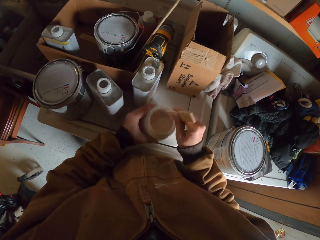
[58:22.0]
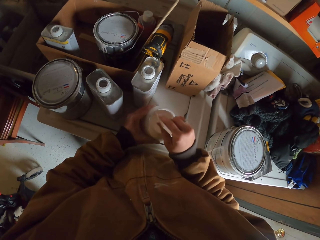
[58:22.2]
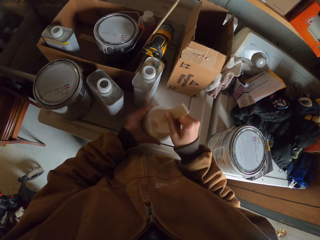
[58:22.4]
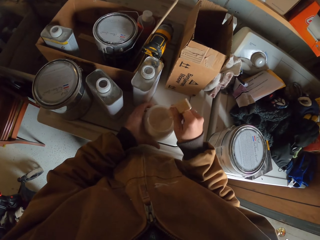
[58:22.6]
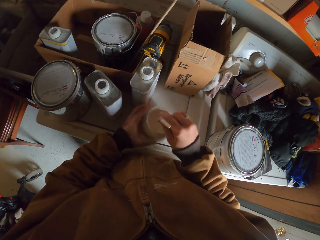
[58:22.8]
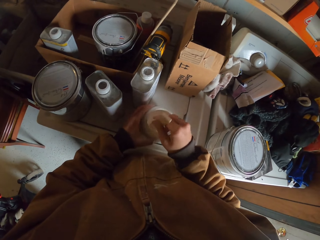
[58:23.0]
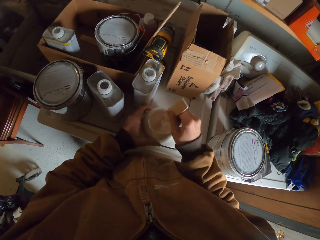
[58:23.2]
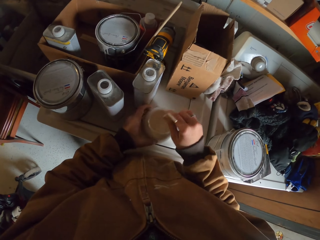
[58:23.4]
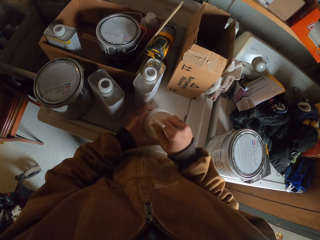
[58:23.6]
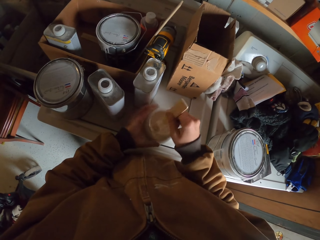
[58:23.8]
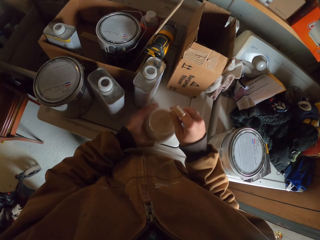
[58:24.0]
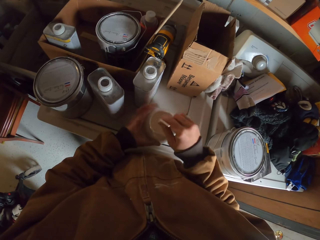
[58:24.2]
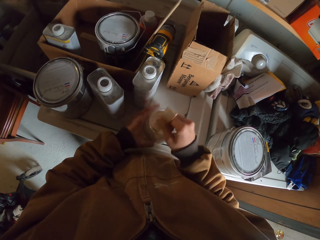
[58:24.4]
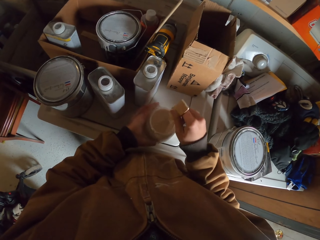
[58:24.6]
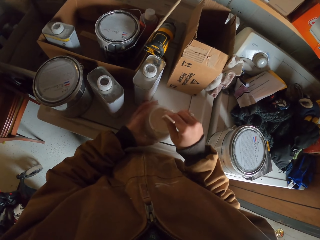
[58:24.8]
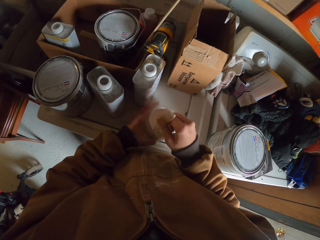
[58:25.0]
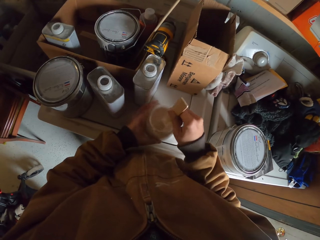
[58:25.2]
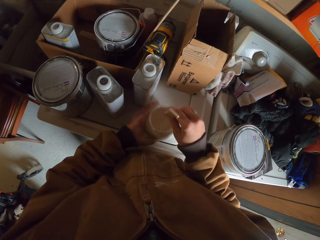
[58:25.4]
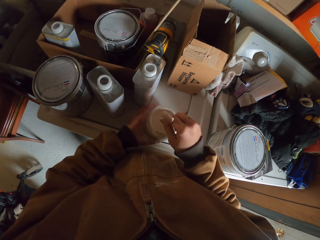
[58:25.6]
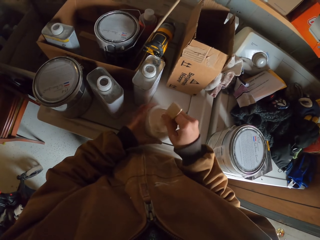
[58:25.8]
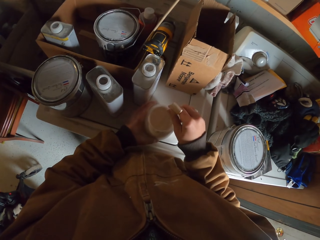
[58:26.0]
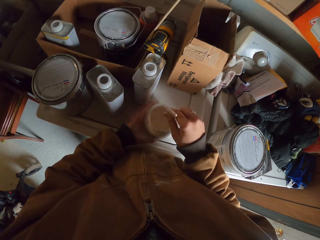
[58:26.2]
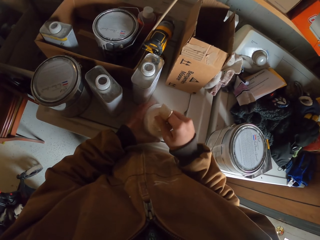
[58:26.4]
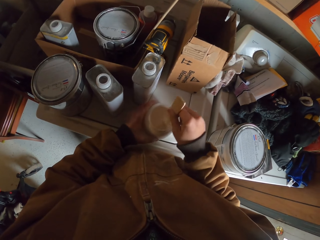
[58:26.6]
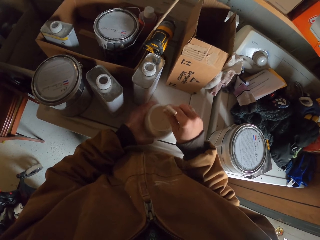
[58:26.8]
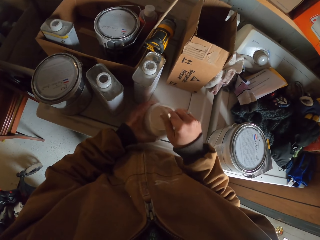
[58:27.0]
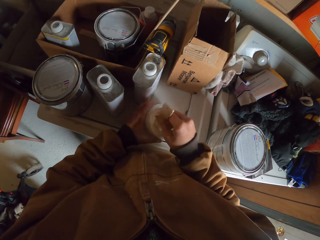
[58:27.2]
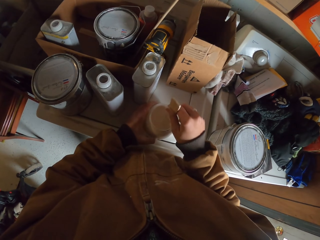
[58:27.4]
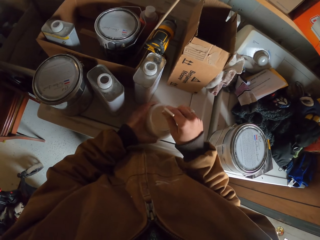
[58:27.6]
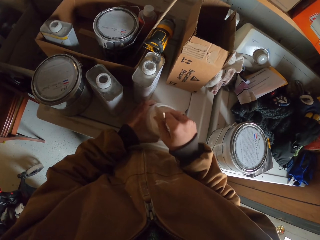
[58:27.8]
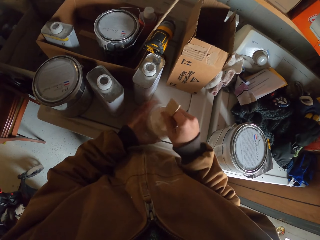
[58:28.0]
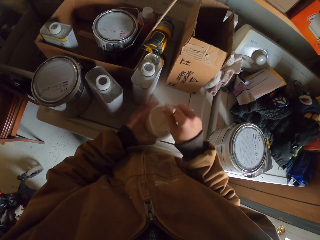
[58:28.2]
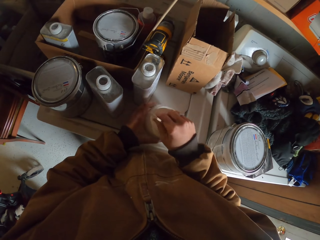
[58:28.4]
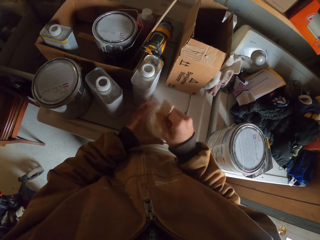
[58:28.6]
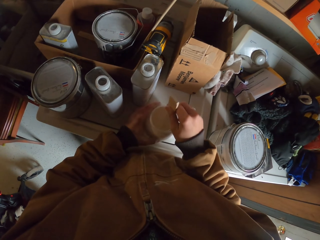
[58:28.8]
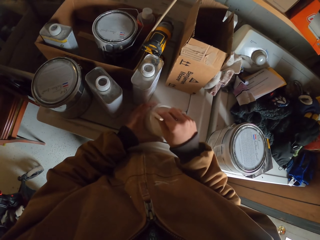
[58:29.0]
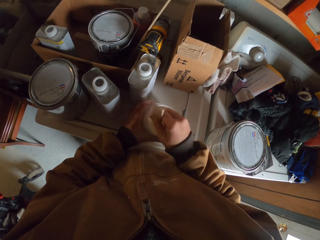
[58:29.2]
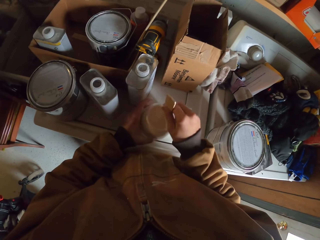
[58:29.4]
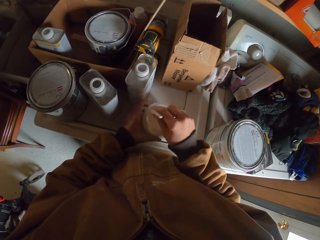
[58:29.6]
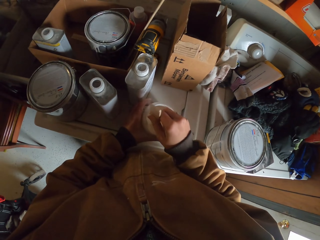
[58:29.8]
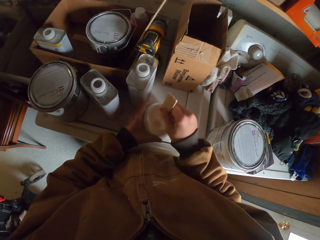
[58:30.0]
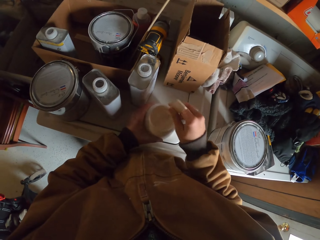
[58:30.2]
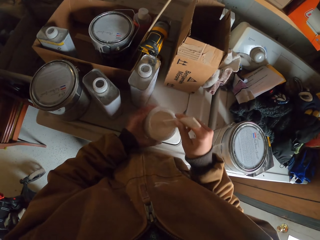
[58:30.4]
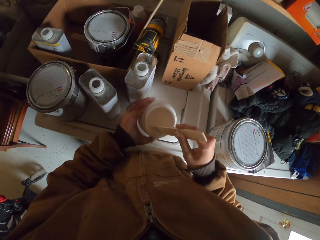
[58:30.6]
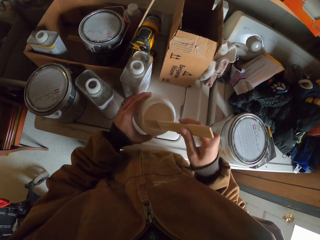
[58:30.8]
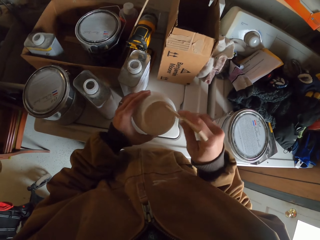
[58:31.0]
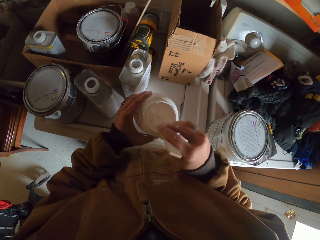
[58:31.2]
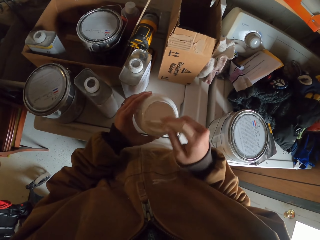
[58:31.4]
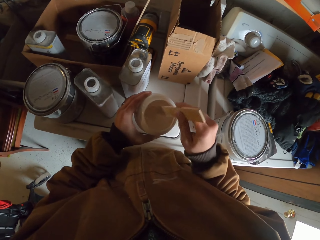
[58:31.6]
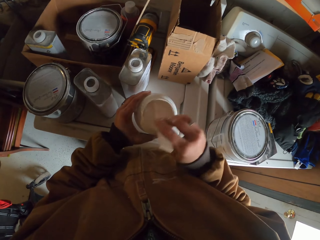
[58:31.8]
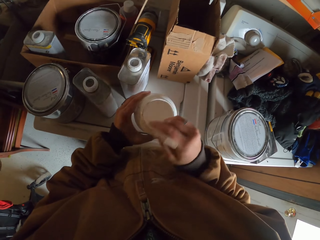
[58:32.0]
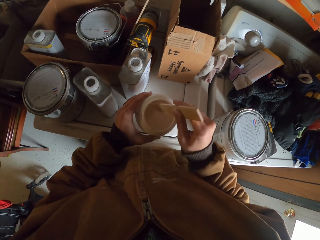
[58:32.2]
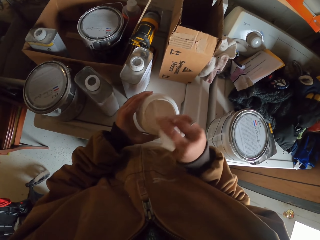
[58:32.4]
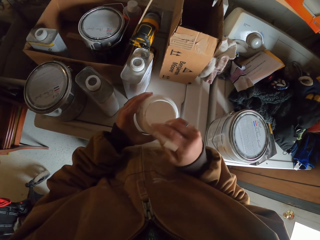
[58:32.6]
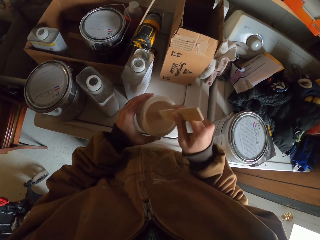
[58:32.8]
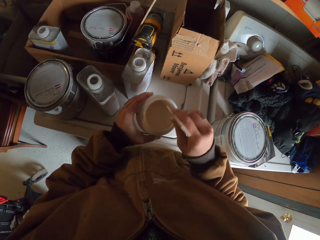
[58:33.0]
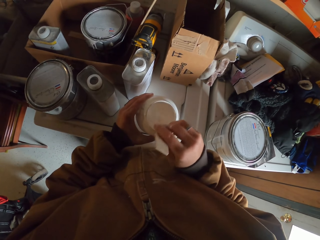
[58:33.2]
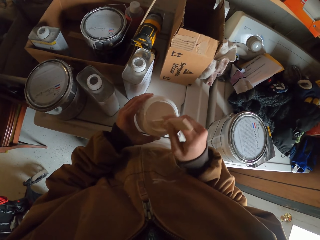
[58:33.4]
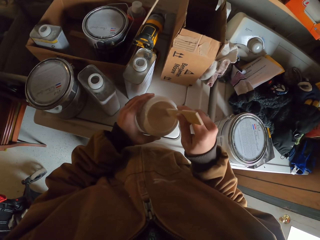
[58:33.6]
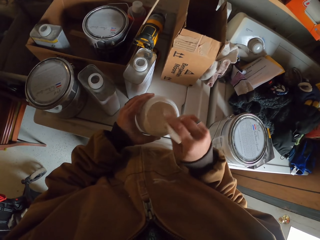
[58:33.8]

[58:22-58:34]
The camera wearer holds the container with his left hand. He mixes the paint in the container using a stick in his right hand. He lifts the container from the table with his left hand.

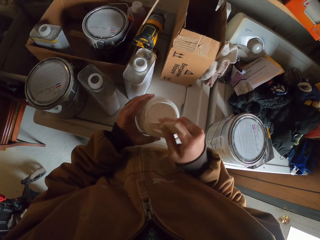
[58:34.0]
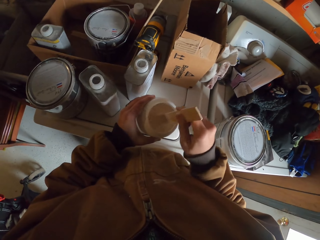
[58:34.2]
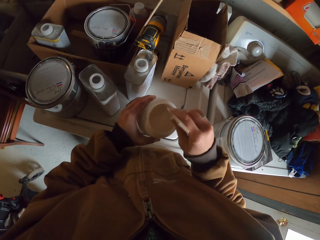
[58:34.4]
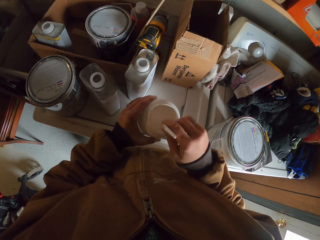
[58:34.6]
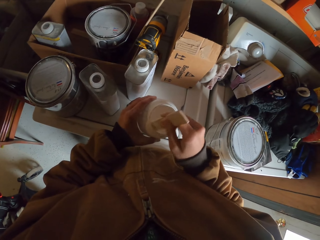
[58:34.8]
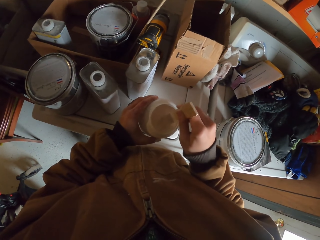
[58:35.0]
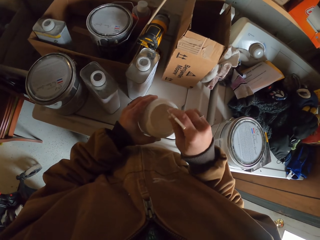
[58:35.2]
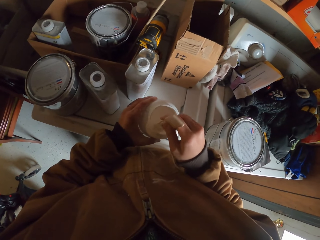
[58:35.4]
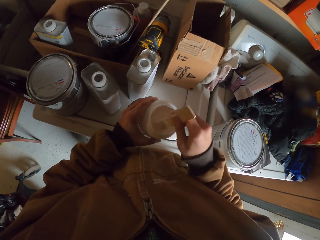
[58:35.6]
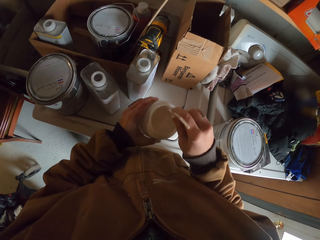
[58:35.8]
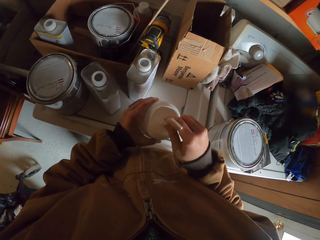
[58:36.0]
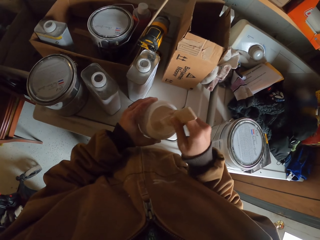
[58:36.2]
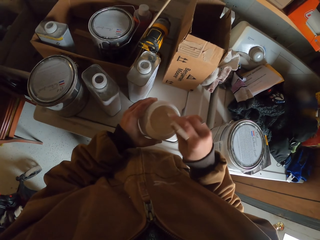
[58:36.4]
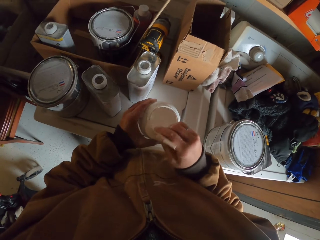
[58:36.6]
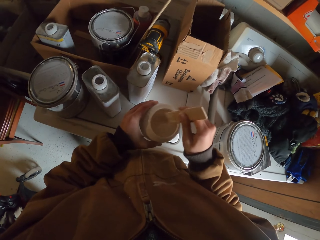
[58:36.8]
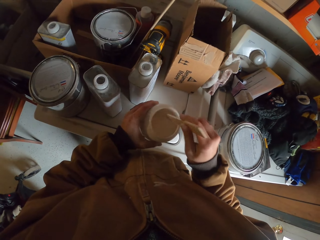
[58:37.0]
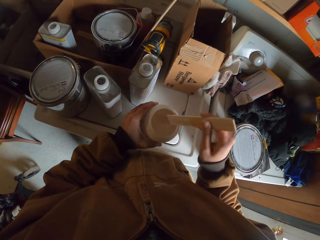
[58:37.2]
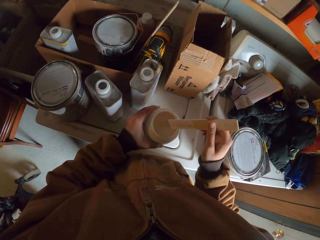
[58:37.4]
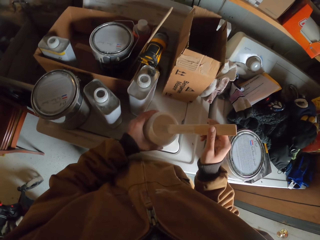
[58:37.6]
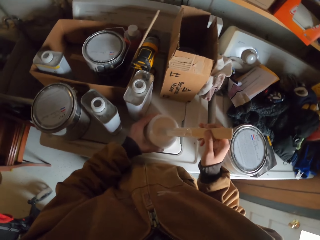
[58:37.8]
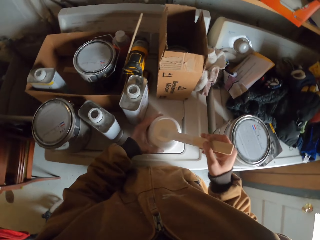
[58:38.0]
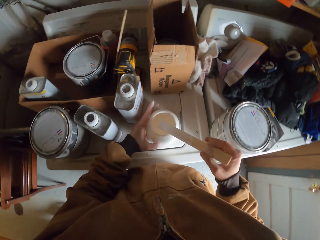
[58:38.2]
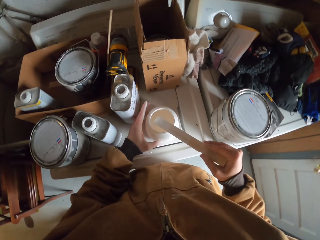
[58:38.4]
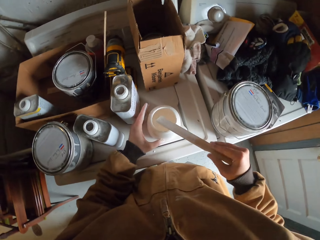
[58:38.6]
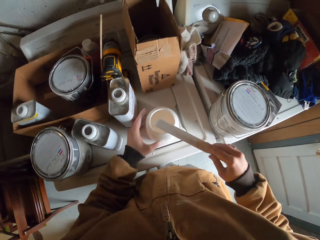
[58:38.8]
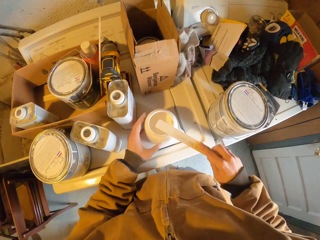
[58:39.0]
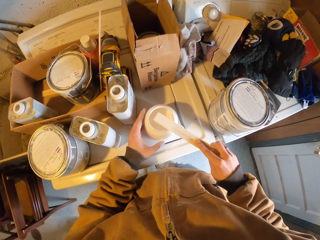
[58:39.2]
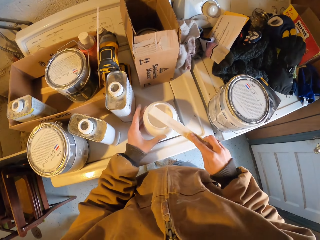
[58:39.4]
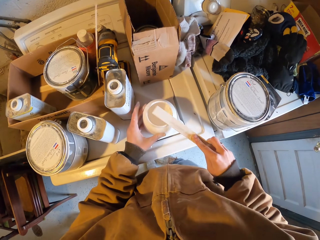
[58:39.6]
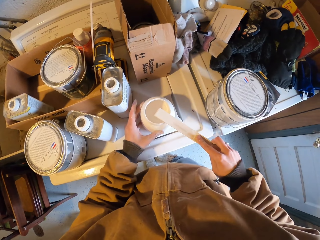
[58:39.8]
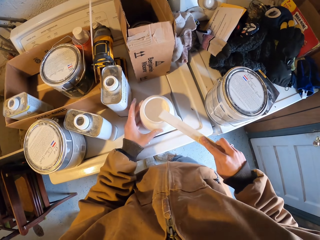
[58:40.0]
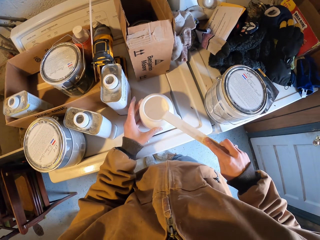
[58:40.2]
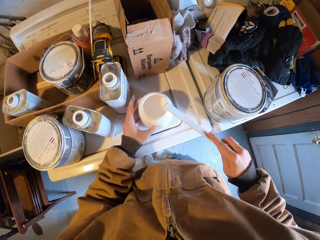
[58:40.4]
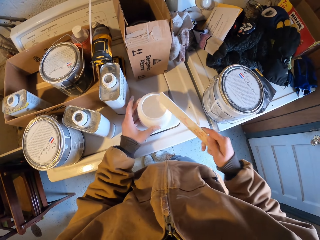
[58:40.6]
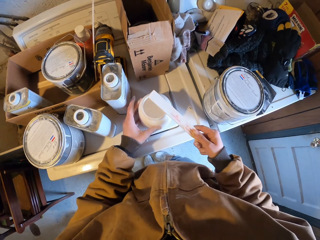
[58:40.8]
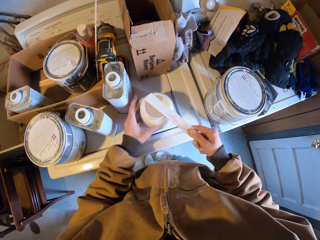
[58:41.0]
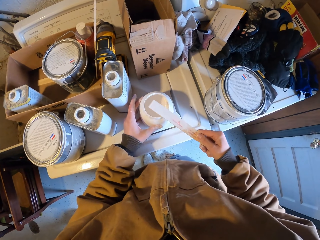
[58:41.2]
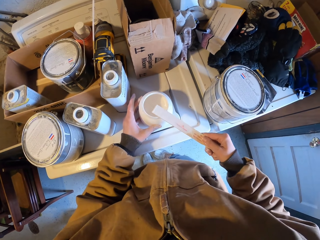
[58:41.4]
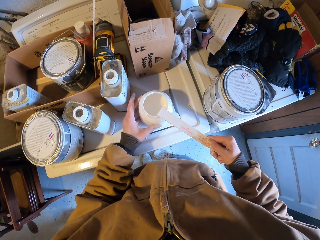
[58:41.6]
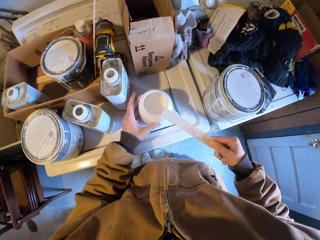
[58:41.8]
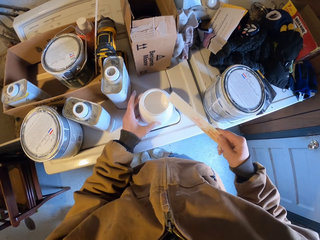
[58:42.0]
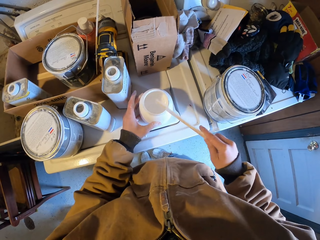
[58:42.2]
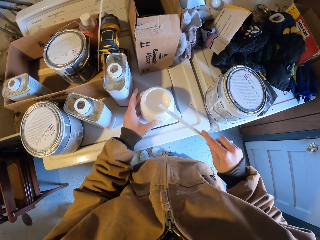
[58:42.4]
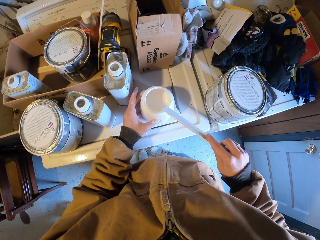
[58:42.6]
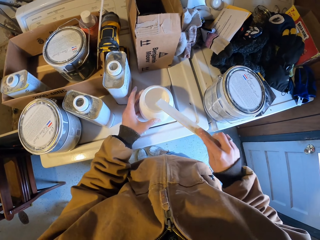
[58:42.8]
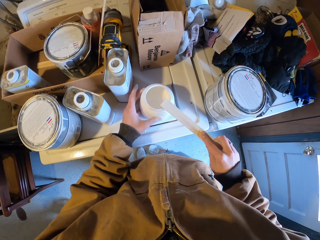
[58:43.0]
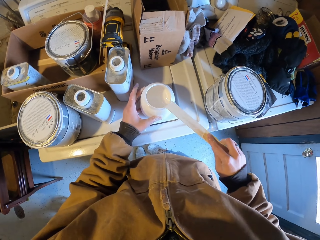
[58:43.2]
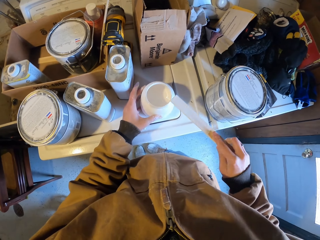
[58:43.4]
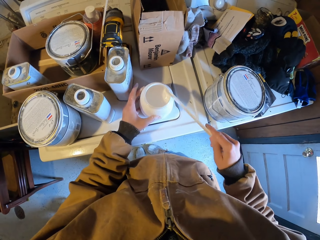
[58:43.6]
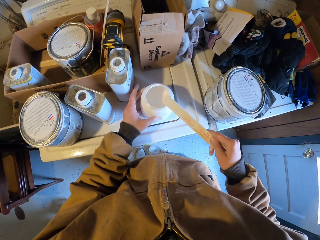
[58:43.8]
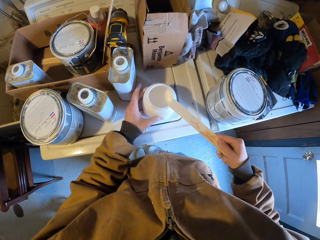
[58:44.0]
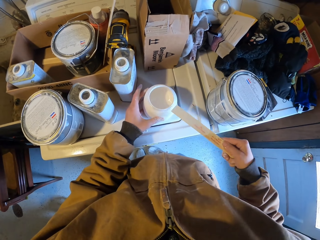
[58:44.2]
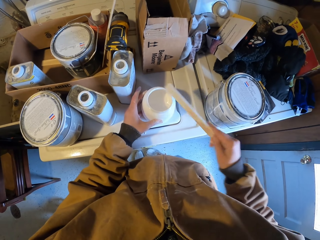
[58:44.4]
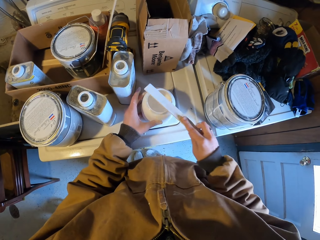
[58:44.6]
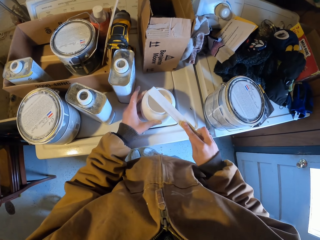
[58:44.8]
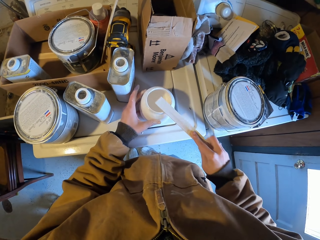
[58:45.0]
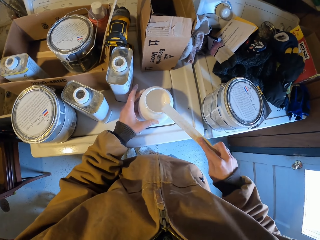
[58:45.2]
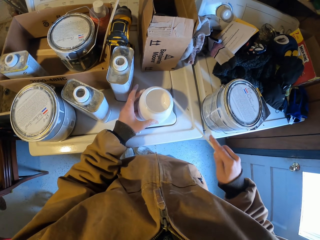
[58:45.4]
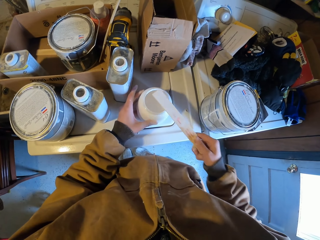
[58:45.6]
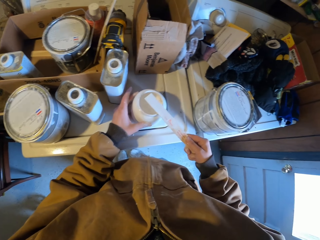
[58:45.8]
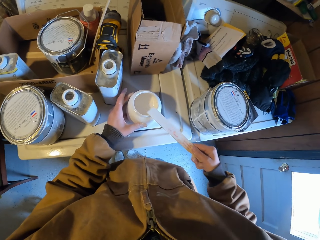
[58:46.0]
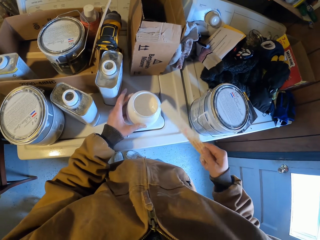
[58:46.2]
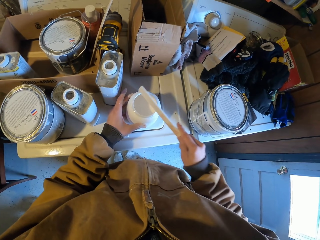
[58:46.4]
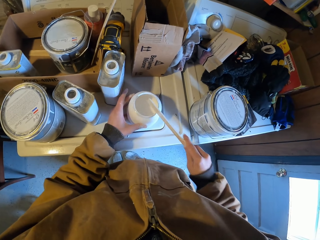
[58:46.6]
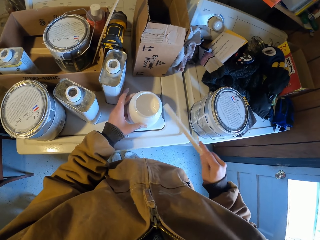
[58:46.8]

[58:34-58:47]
The camera wearer mixes the paint in the container using a stick in his right hand. He places the container on the table with his left hand. He wipes the stick on the container.
